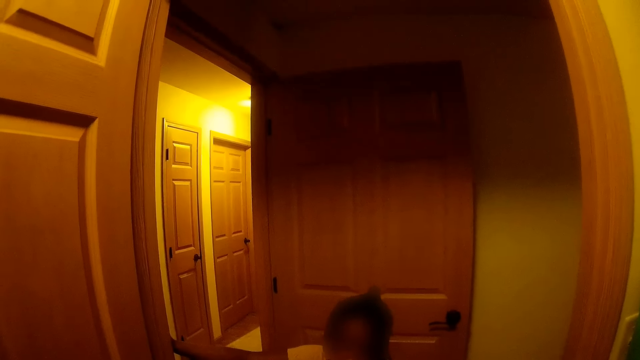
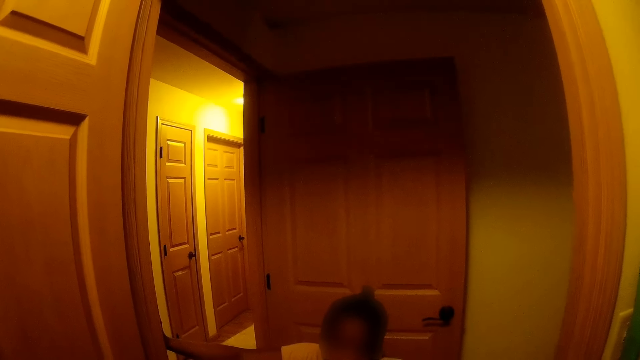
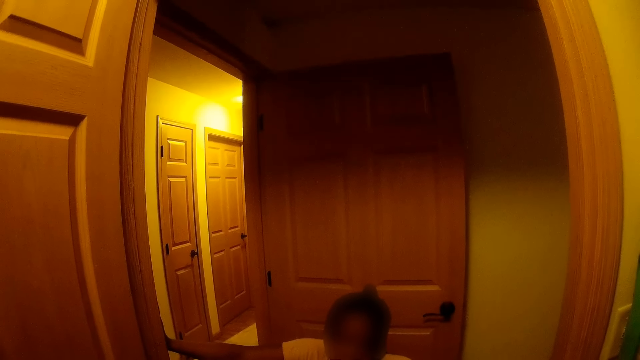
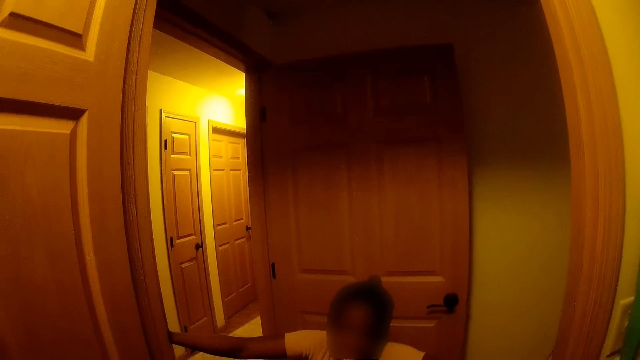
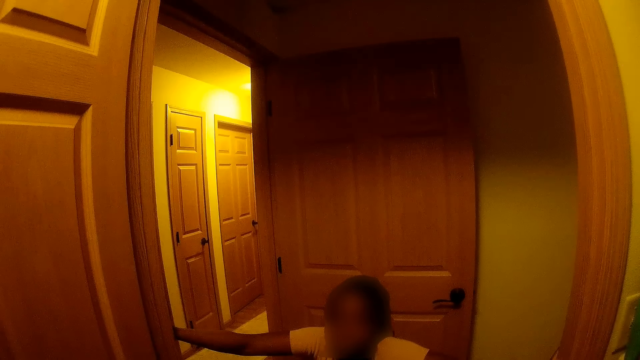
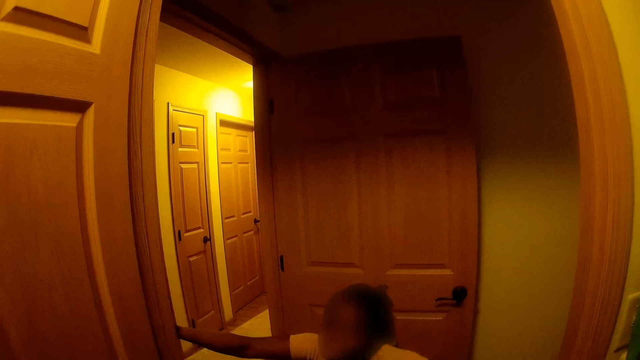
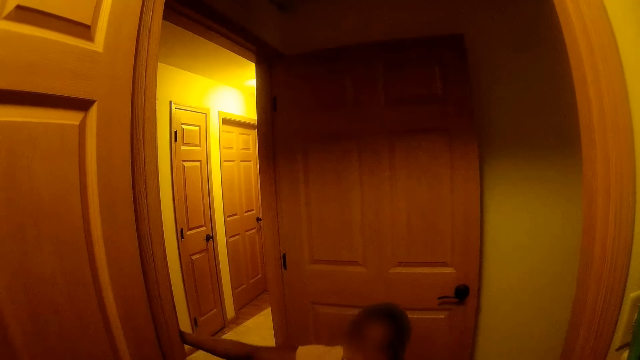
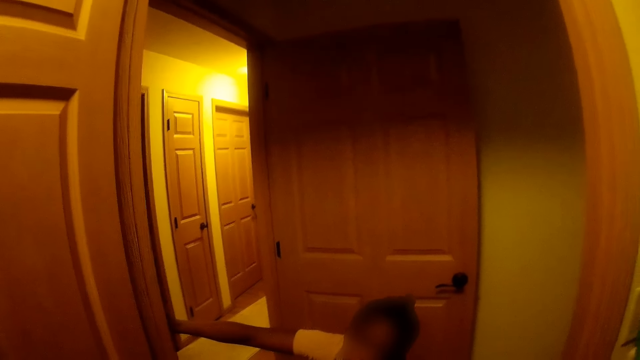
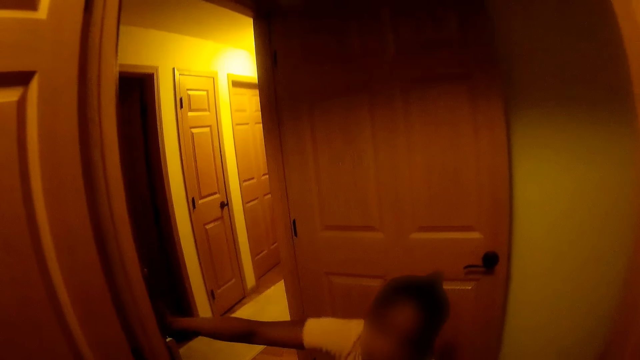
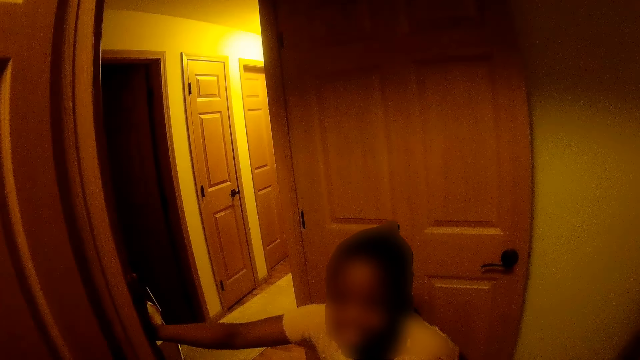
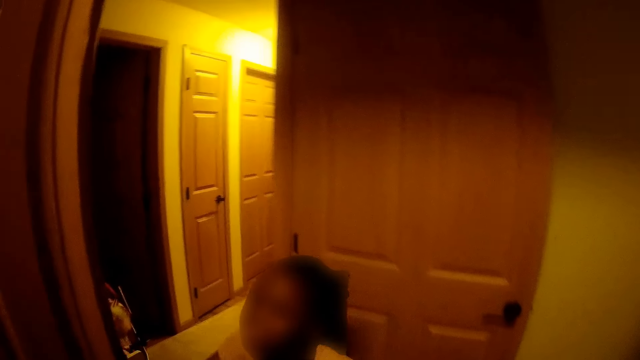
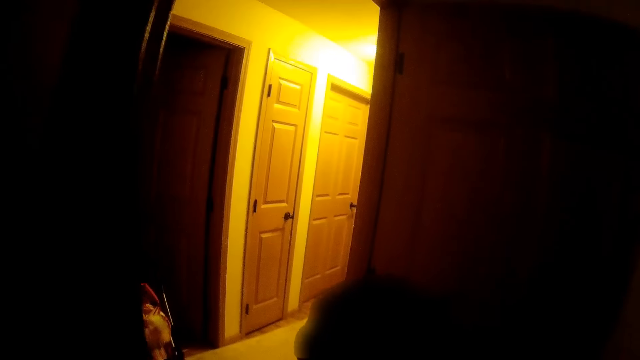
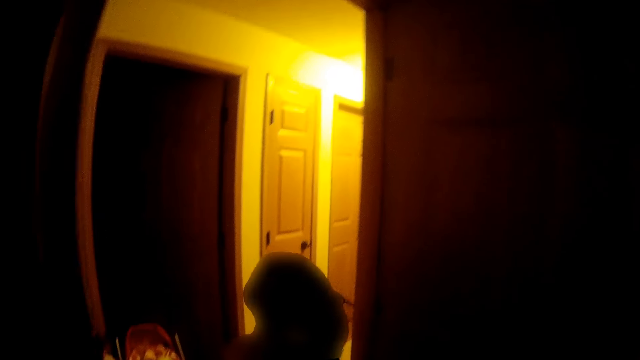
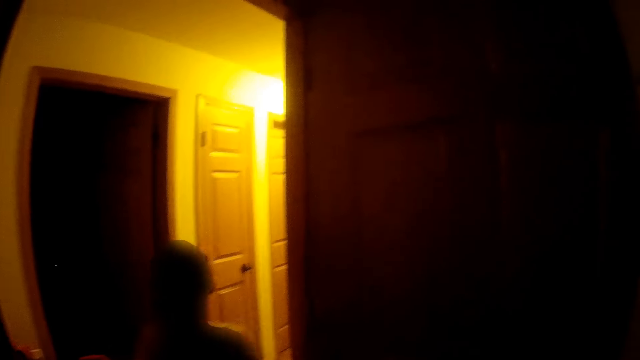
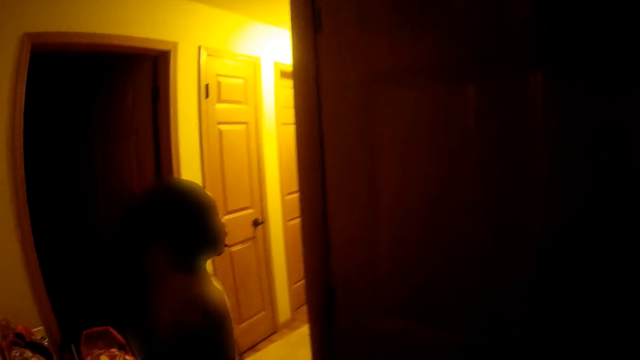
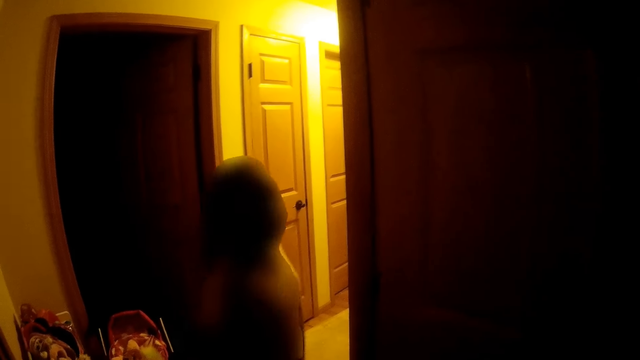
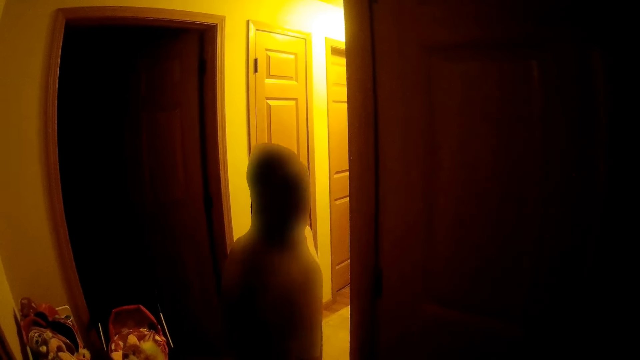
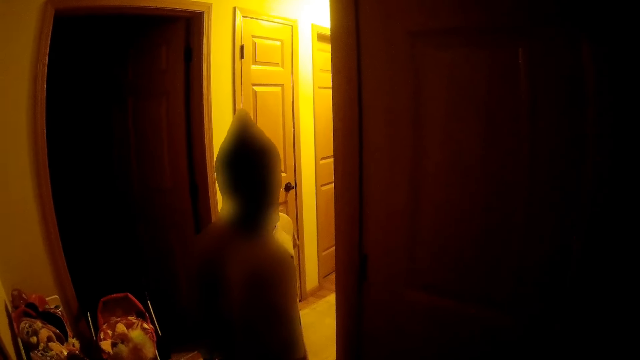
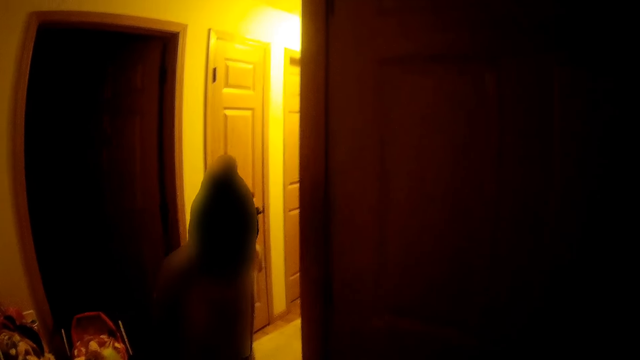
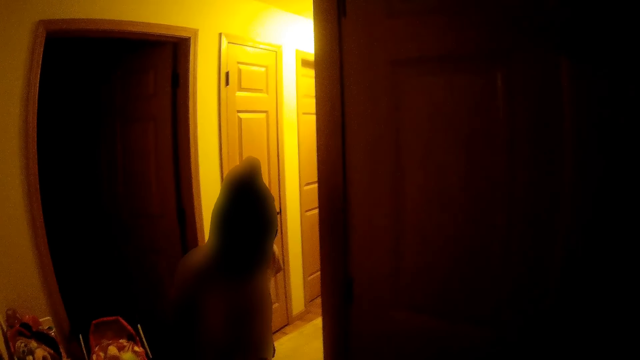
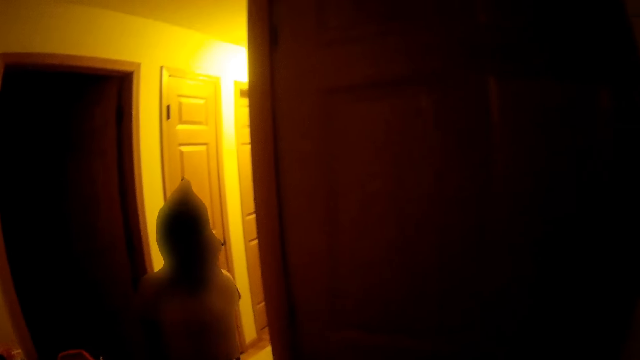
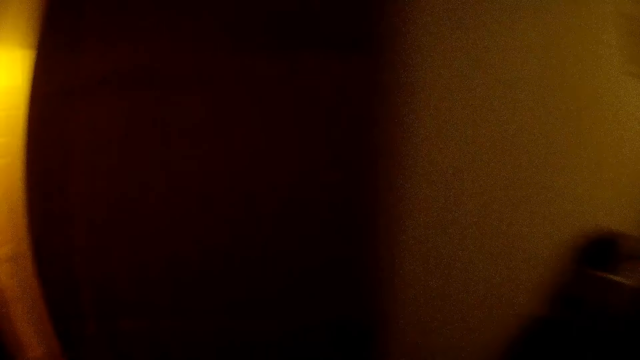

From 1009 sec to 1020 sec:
The camera wearer interacts with the girl. They move out of the closet. The girl moves into the hallway.

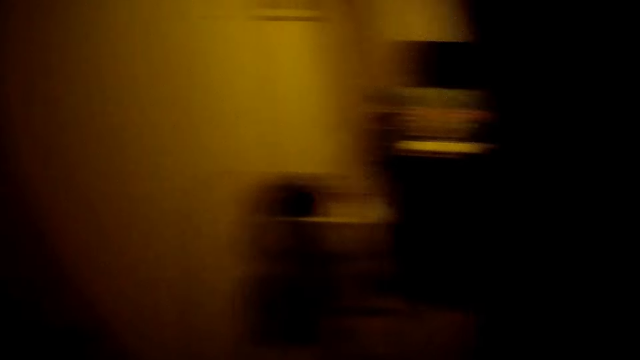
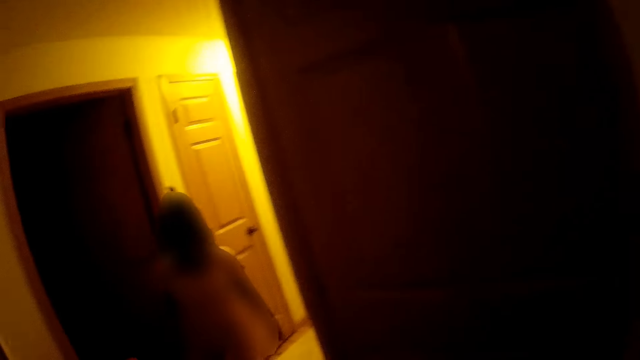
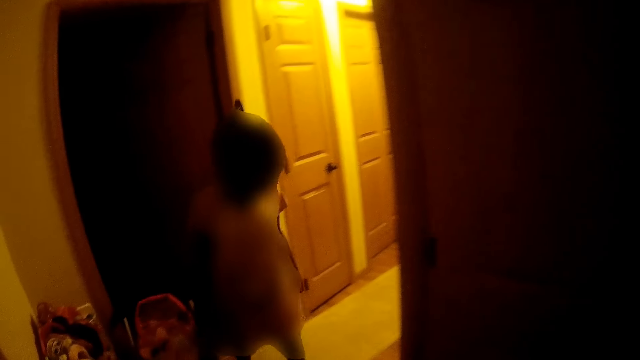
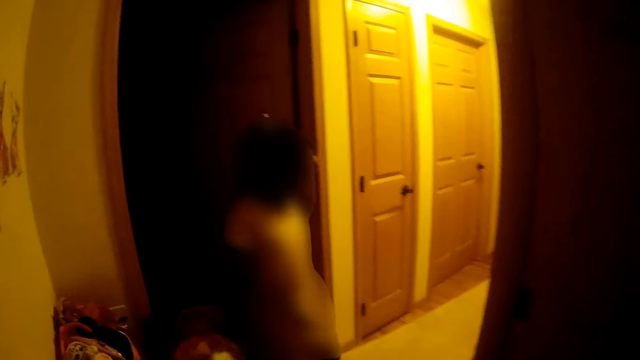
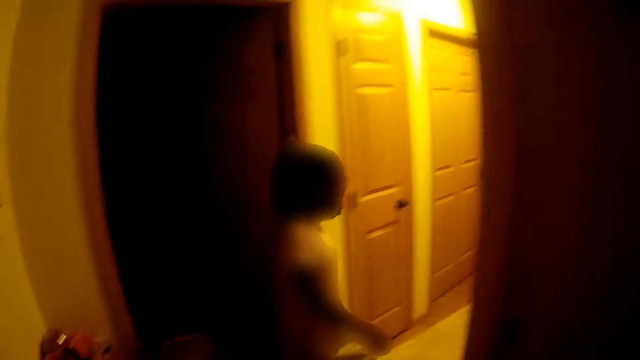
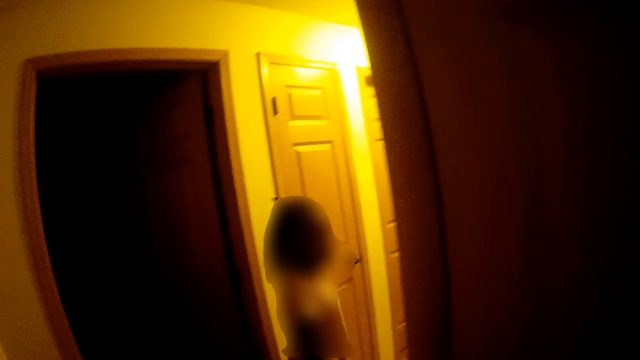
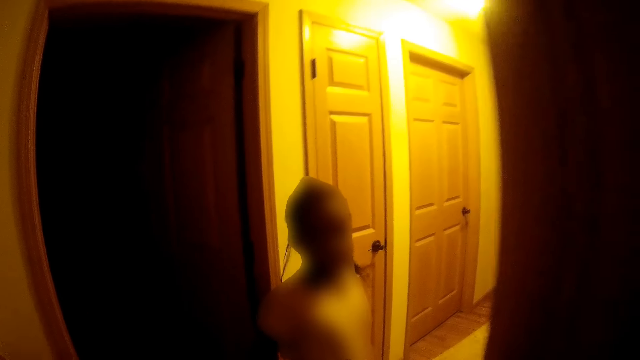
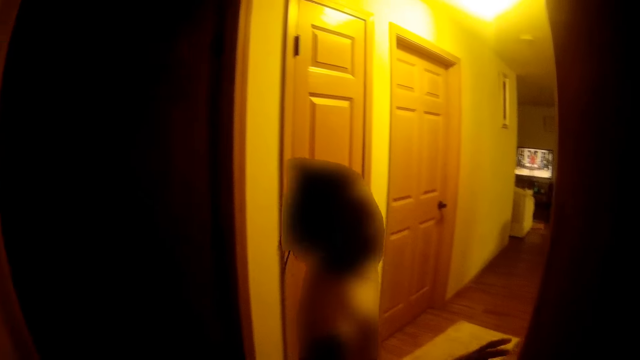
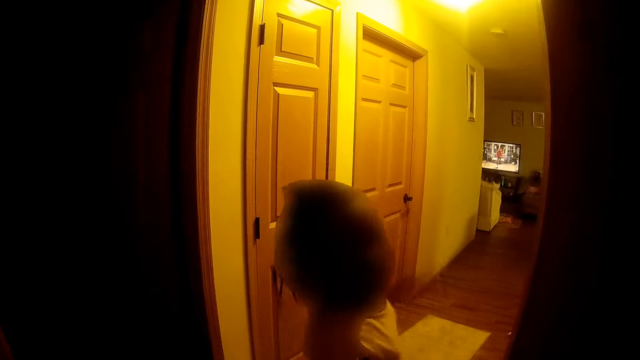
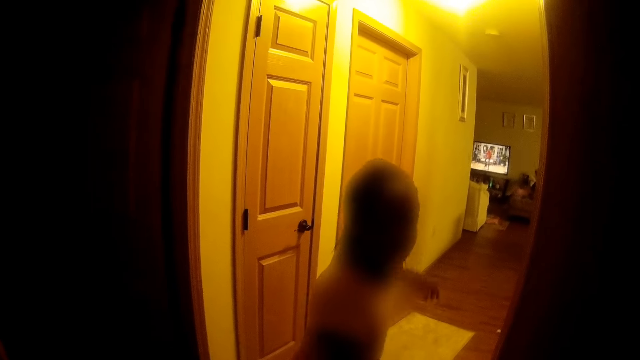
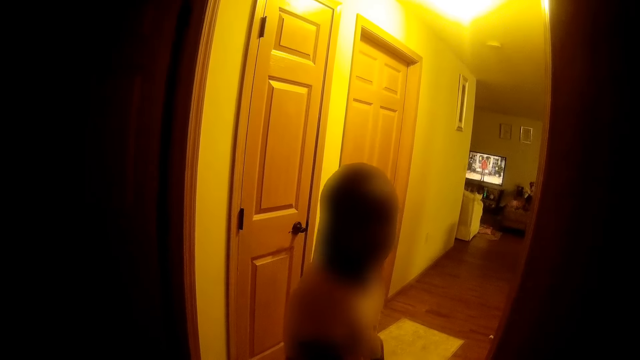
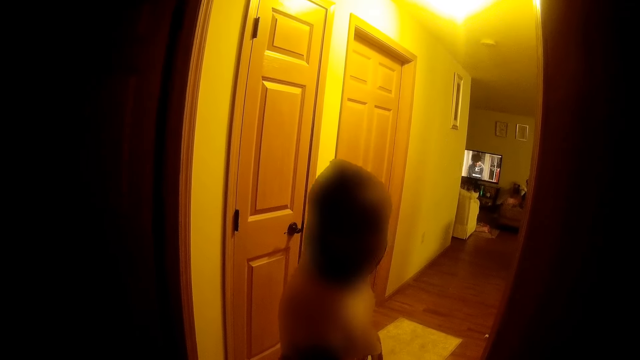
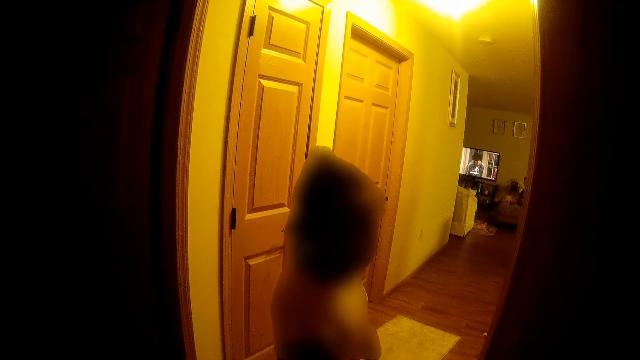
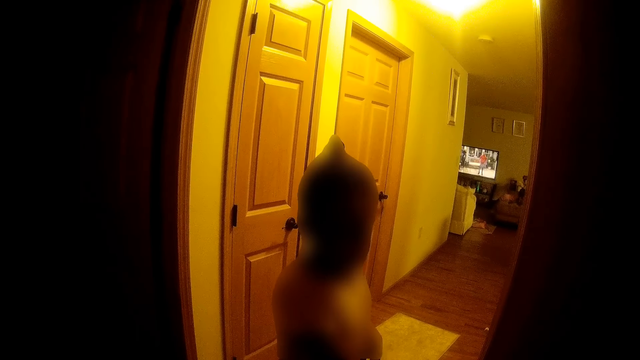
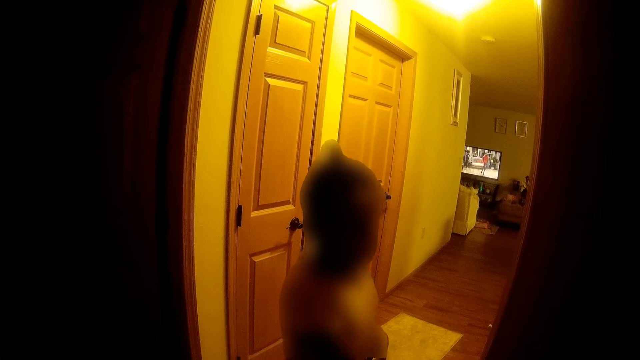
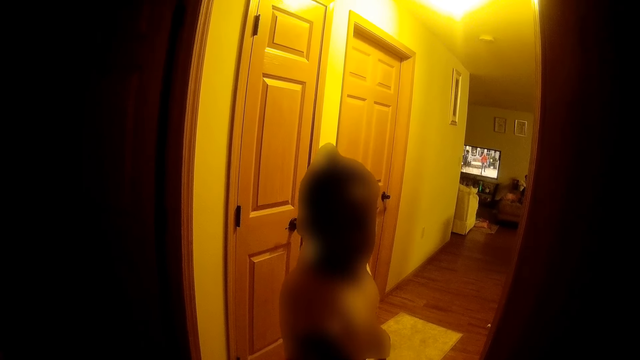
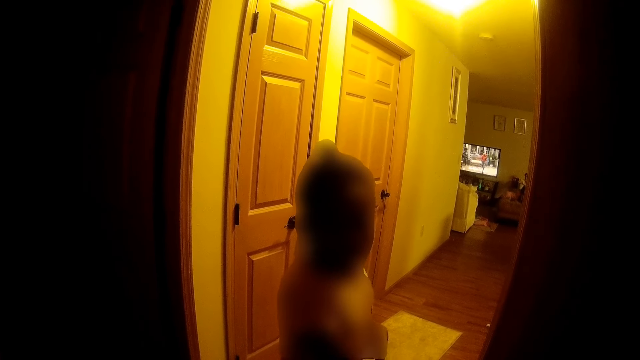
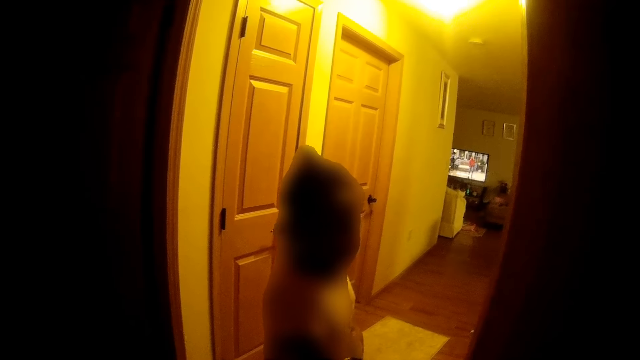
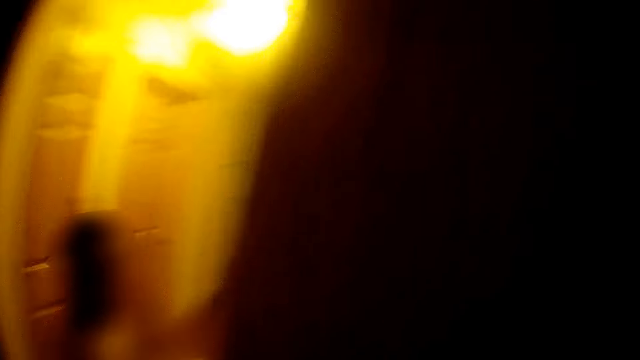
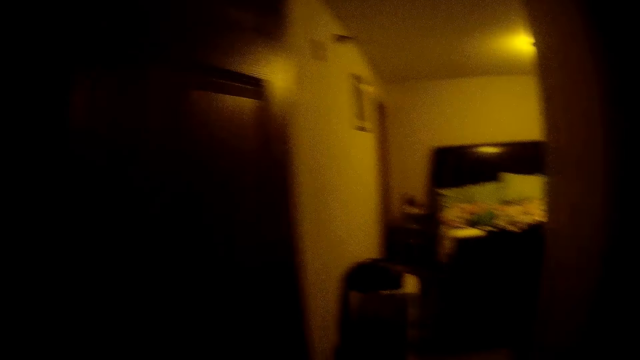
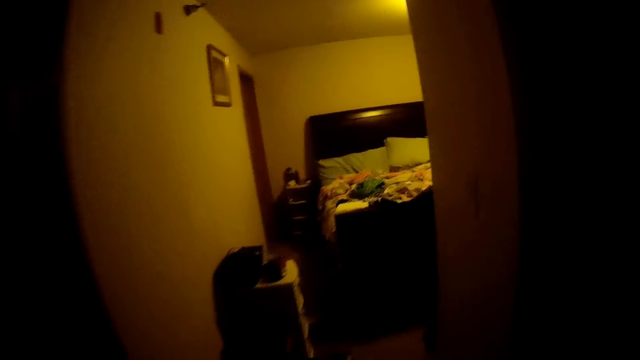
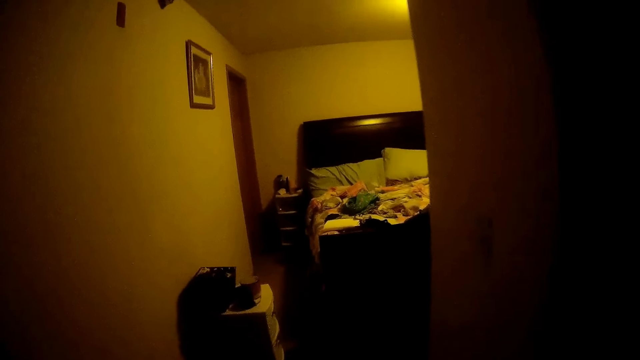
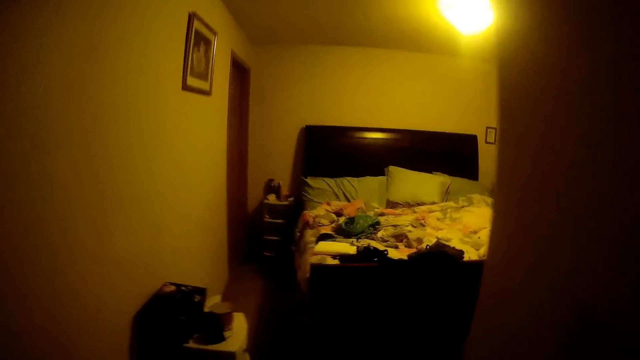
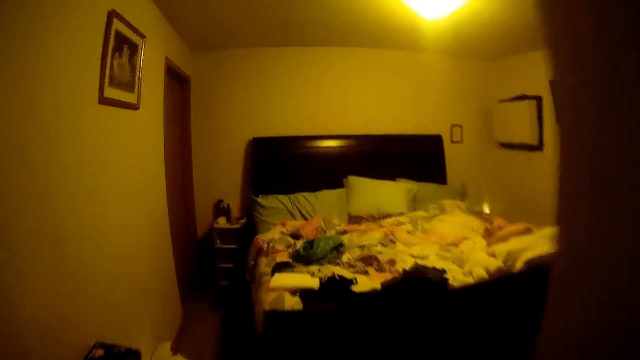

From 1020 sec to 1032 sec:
The camera wearer walks forward into the hallway. The girl moves forward into the hallway. The camera wearer walks into the bedroom.
